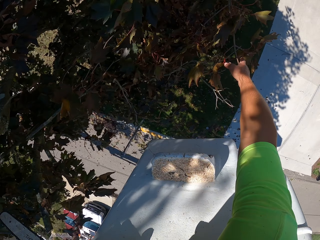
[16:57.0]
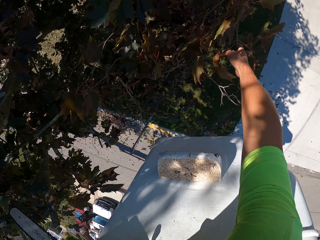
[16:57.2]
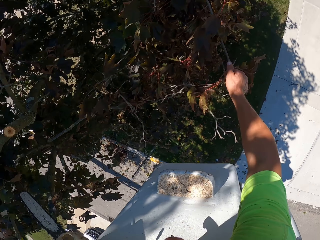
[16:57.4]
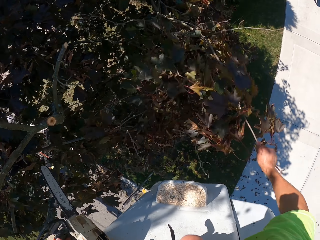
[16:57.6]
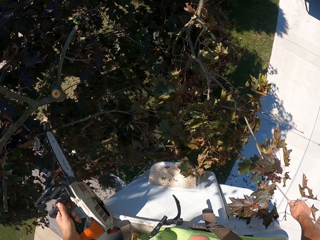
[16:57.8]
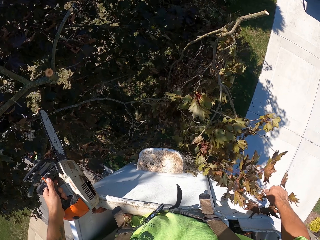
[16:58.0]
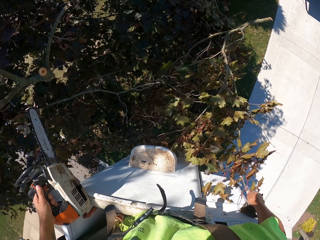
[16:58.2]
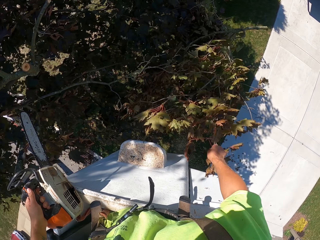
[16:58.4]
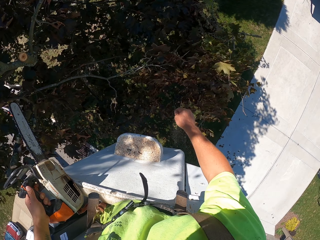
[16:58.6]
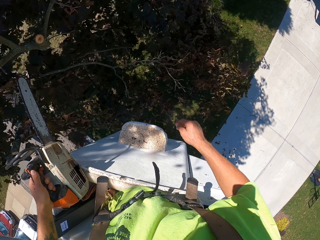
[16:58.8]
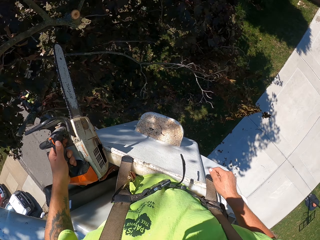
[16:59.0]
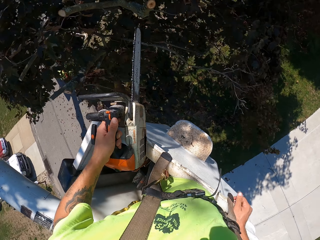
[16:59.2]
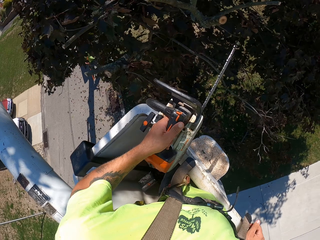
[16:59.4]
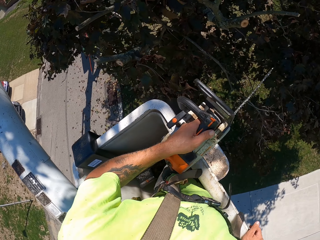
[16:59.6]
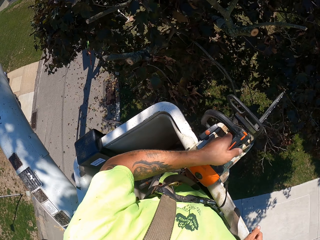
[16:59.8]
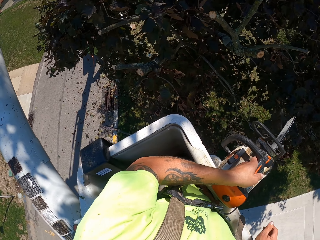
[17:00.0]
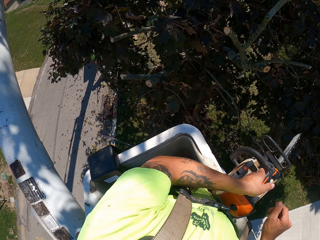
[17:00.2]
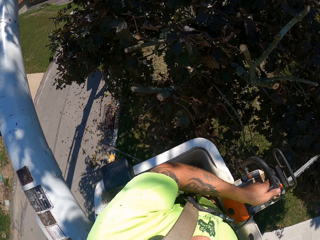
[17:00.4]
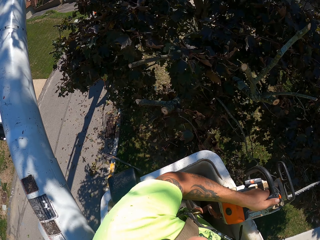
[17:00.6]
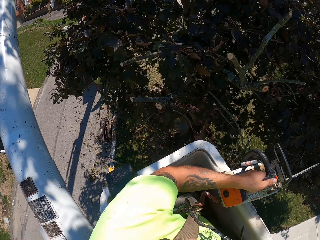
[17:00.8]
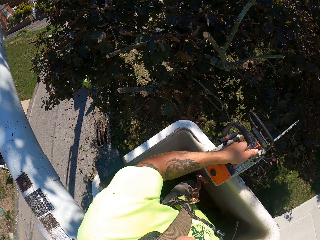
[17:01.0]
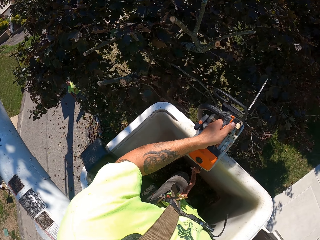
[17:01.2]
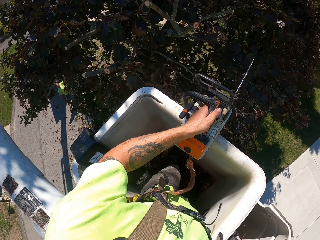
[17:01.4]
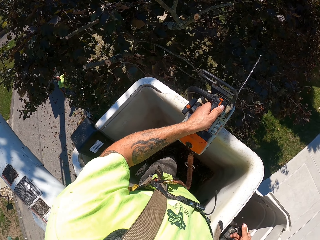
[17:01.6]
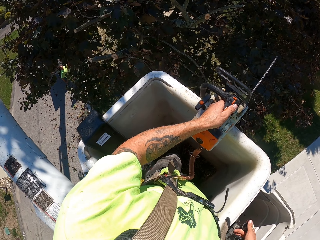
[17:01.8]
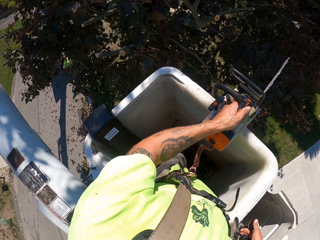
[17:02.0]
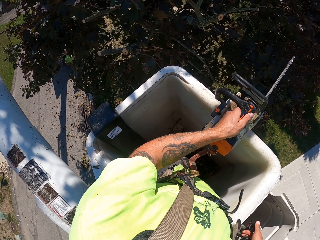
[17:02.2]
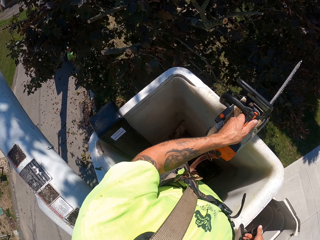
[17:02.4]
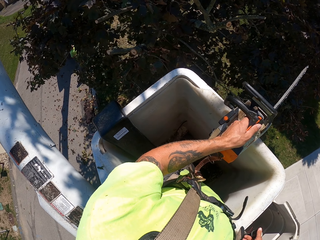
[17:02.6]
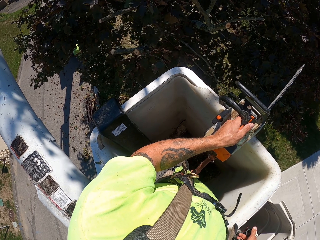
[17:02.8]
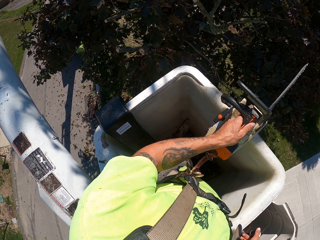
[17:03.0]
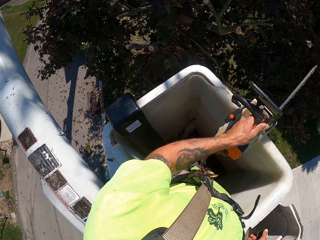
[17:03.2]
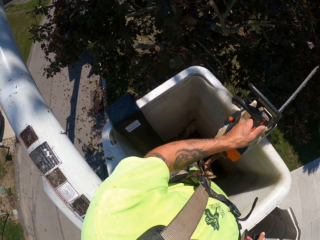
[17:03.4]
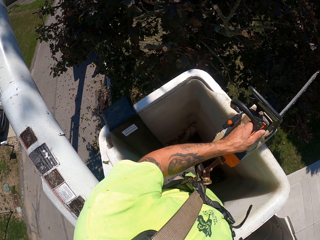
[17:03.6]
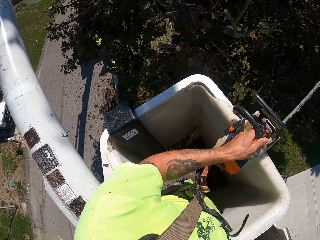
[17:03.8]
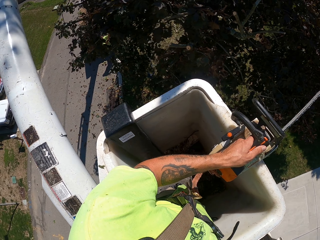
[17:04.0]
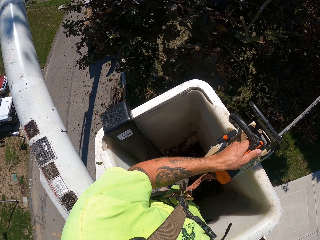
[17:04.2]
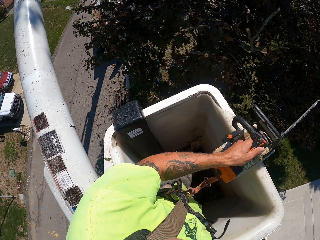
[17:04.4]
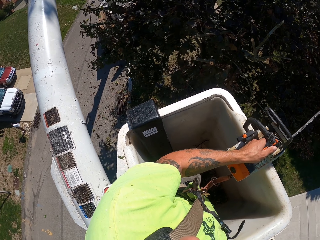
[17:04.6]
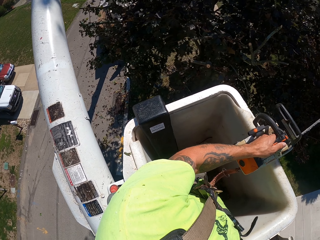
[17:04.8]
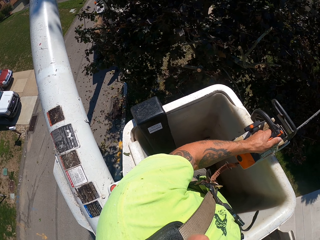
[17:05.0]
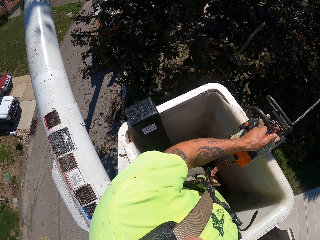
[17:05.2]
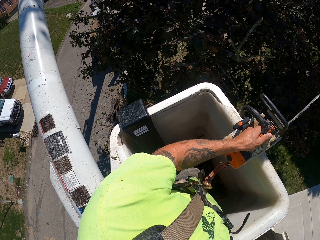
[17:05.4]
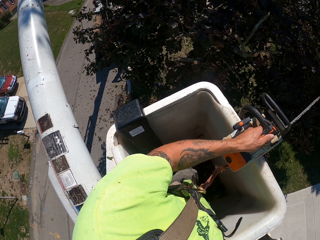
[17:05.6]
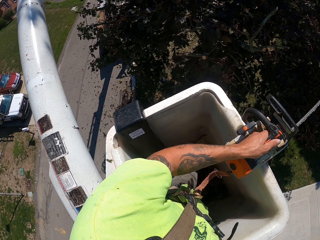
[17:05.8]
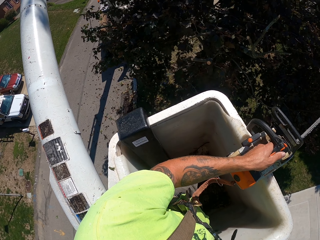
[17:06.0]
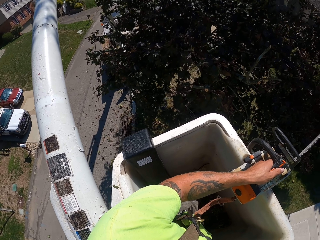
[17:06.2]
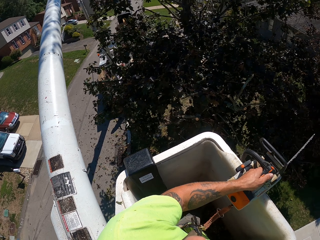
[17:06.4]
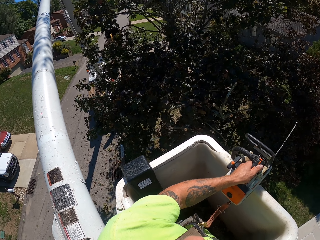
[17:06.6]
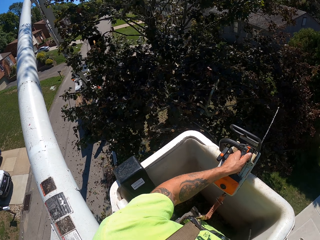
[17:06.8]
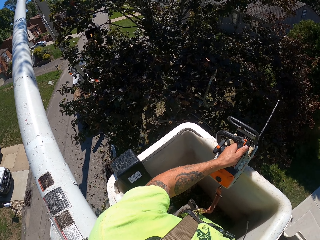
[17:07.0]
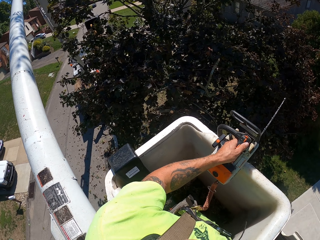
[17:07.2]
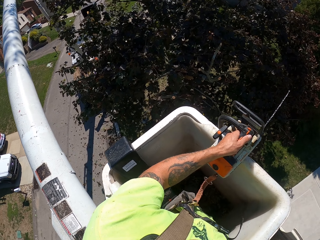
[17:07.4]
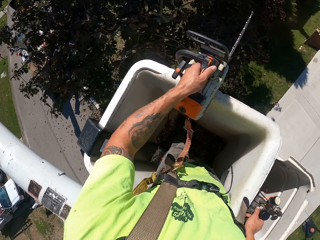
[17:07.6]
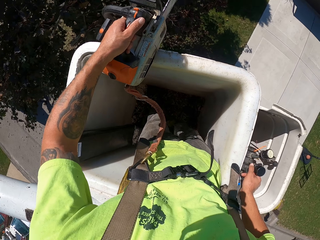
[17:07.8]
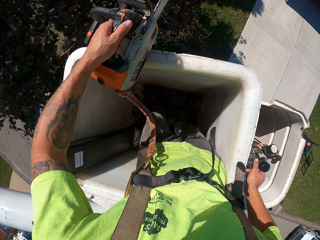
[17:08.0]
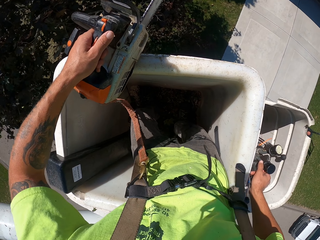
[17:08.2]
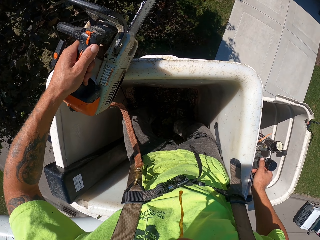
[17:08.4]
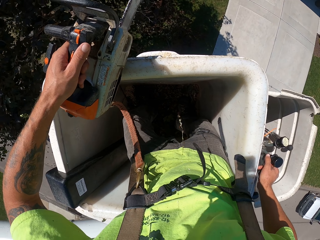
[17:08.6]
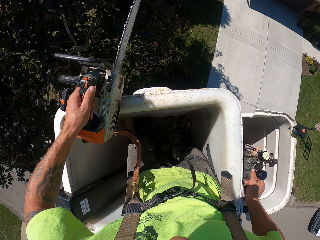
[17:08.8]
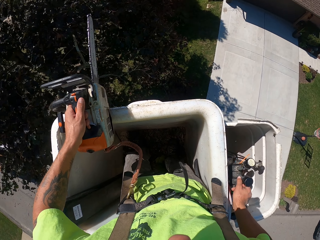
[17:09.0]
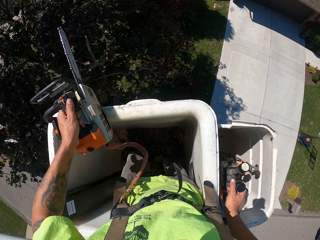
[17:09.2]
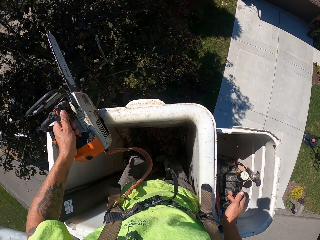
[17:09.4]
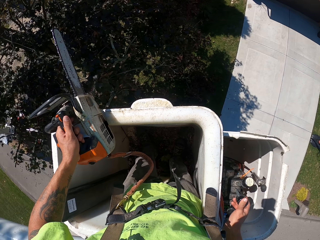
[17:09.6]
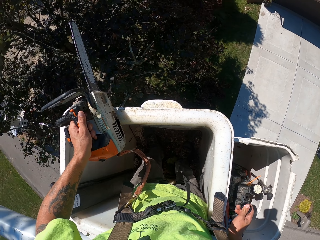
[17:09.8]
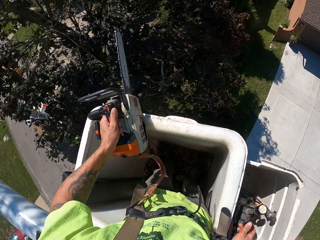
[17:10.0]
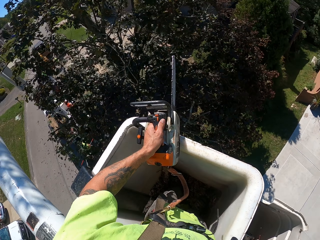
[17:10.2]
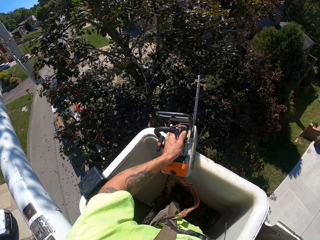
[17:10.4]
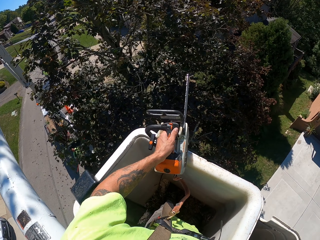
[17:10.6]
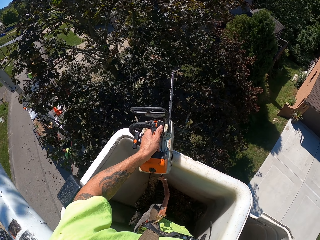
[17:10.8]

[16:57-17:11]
The camera wearer throws a branch of the tree to the ground with his right hand. He controls the crane with his right hand. He interacts with the gear stick with his right hand.

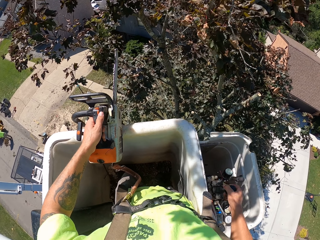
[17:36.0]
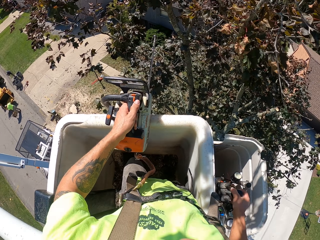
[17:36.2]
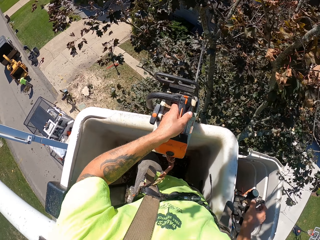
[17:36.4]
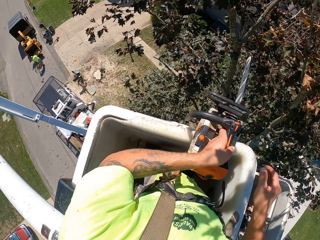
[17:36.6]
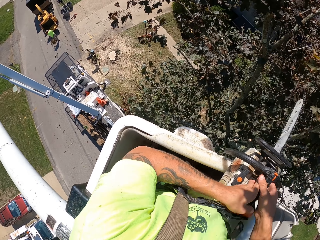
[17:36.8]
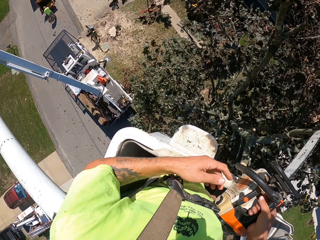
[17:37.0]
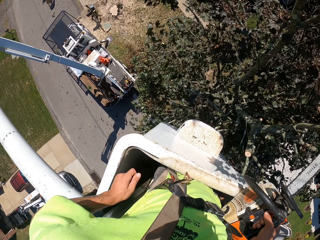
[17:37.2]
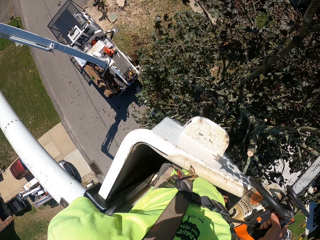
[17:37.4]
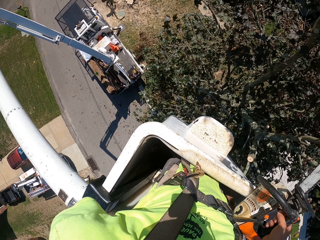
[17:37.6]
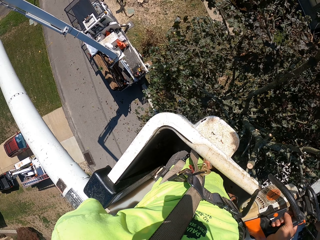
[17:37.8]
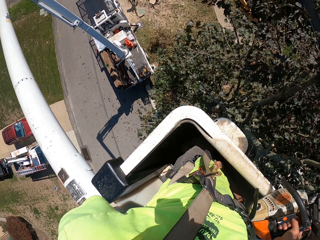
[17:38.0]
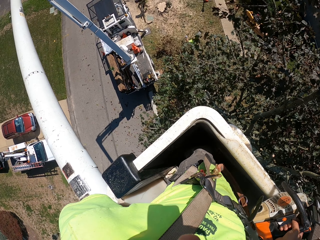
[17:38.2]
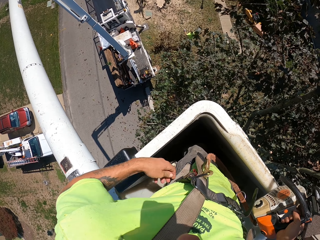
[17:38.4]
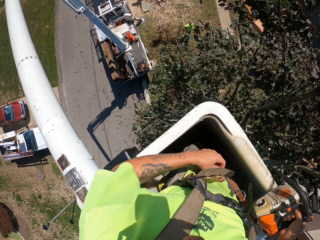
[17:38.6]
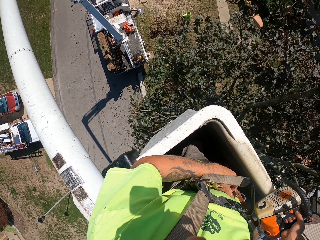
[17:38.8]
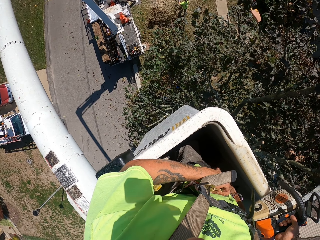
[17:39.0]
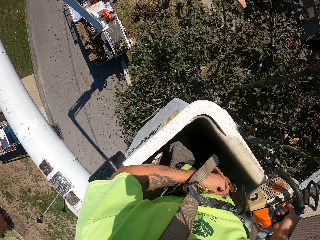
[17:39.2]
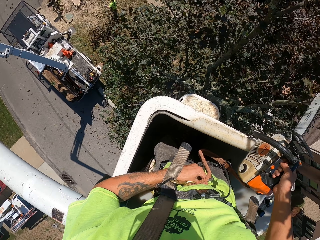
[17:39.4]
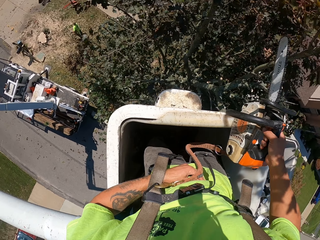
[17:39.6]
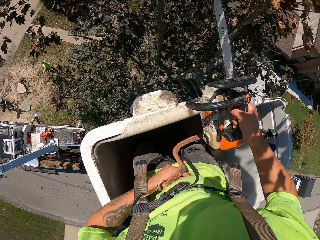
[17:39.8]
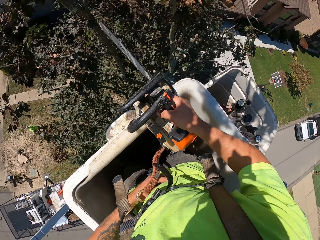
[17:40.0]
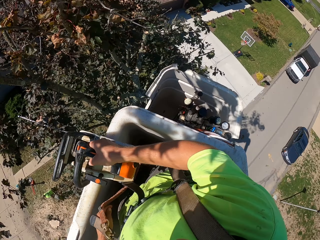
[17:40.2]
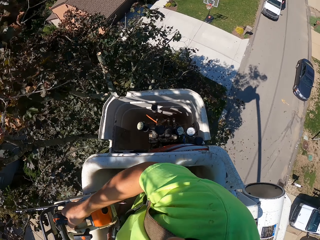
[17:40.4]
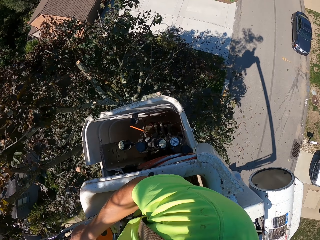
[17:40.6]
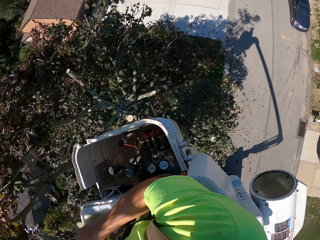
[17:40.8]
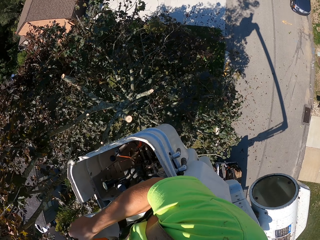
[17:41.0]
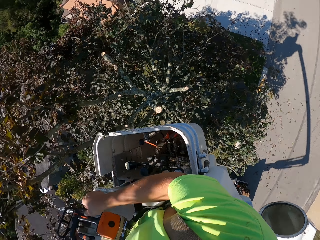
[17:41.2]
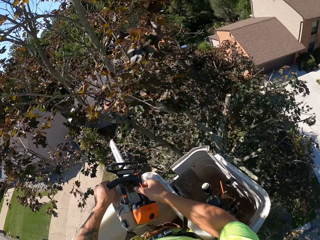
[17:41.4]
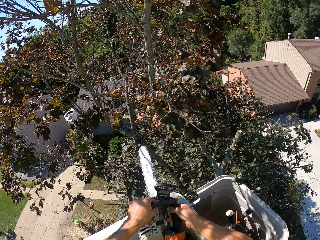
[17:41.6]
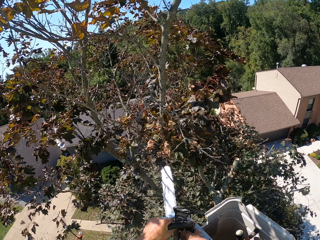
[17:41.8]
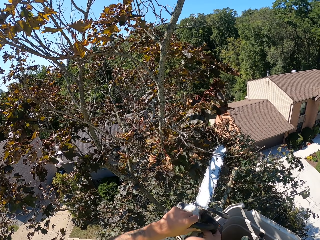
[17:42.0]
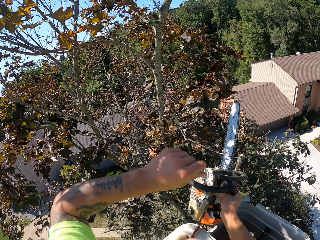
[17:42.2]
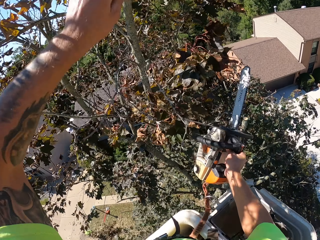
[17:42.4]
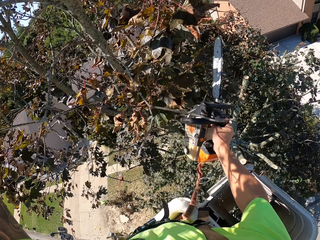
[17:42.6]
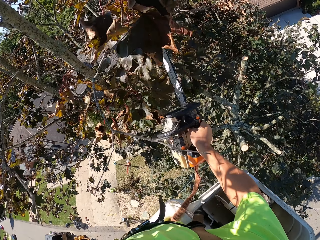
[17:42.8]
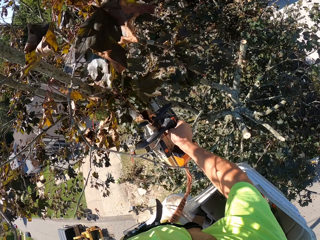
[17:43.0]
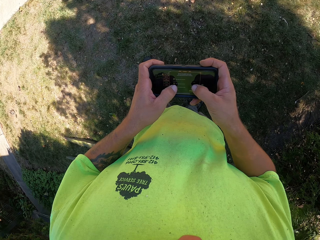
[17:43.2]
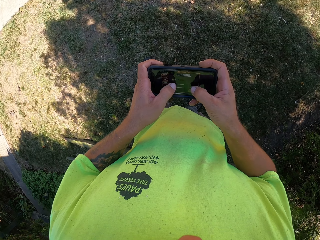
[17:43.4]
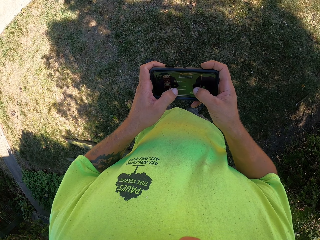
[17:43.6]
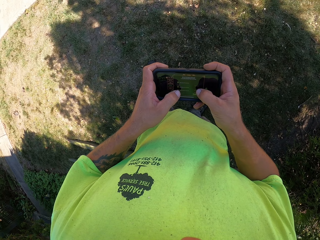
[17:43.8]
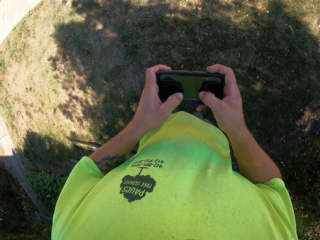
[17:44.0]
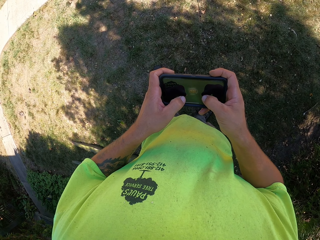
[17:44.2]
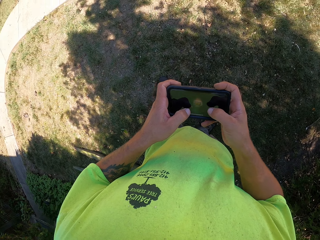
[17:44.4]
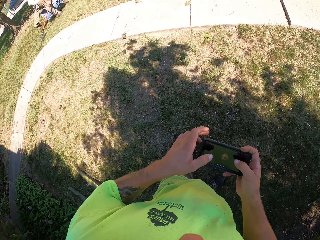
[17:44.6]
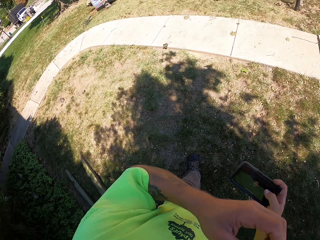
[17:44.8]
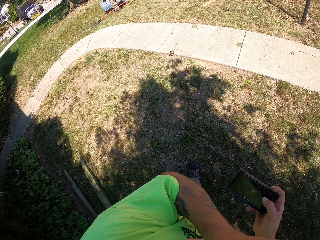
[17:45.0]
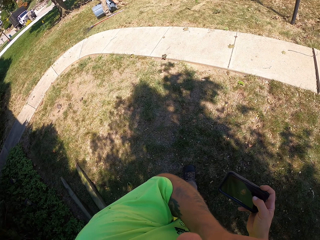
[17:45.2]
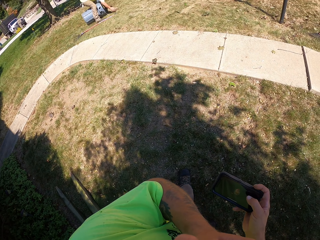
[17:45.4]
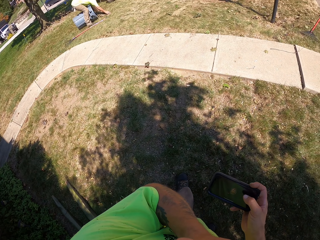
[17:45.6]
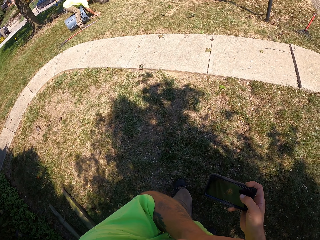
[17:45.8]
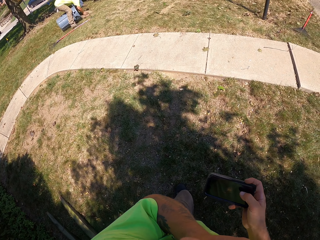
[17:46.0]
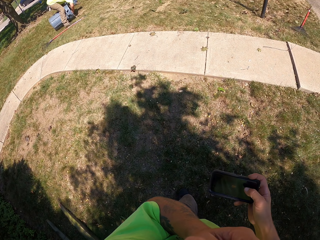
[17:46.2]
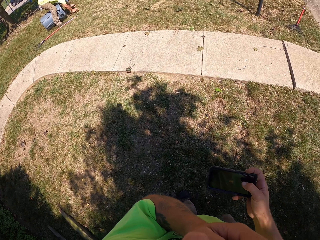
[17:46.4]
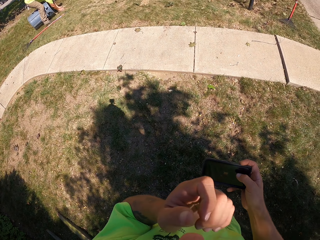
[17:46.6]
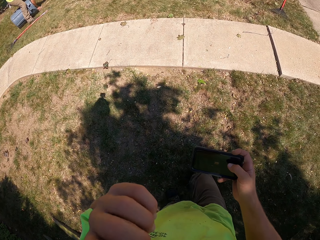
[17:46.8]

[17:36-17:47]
The camera wearer holds the chainsaw with his right hand. He looks around. He holds the branch with his left hand. He interacts with a phone with both hands. He looks at the phone. He raises his left hand.
